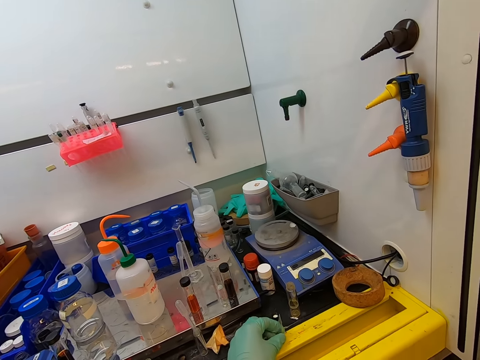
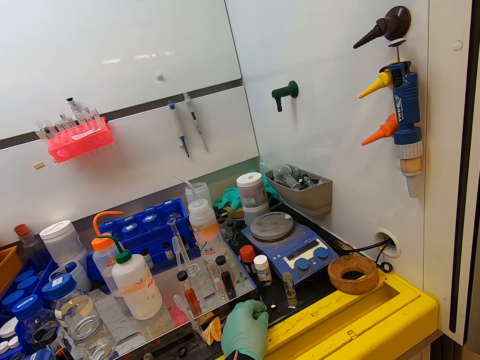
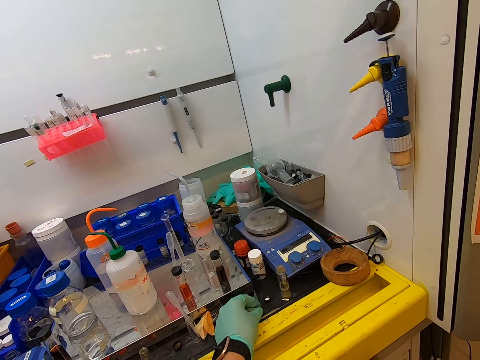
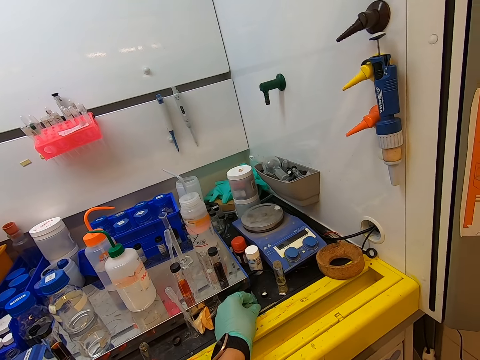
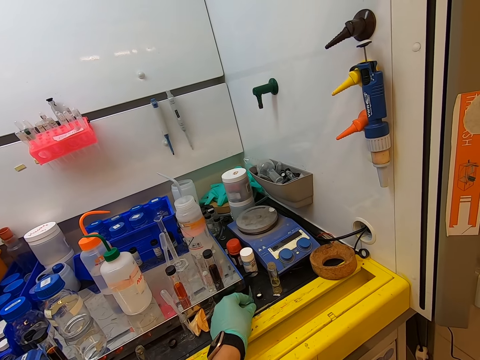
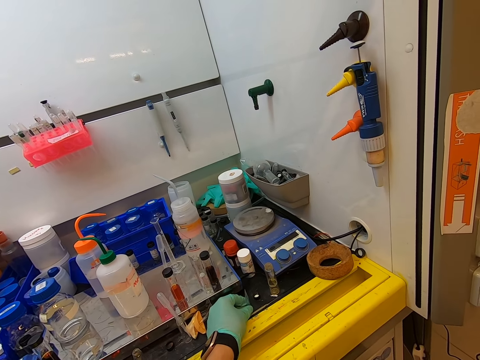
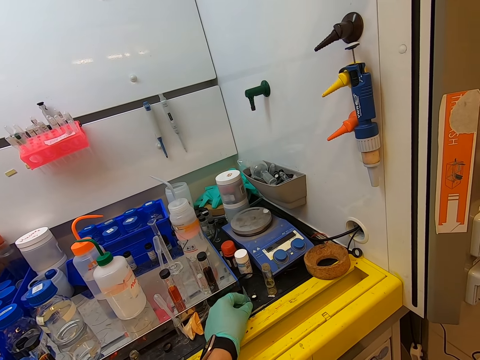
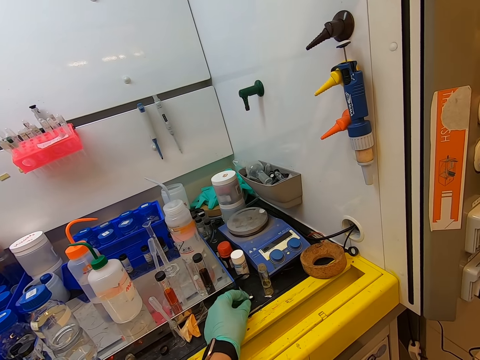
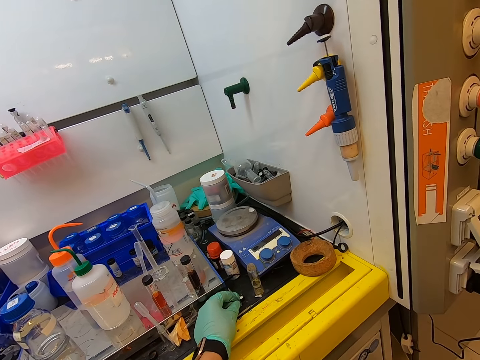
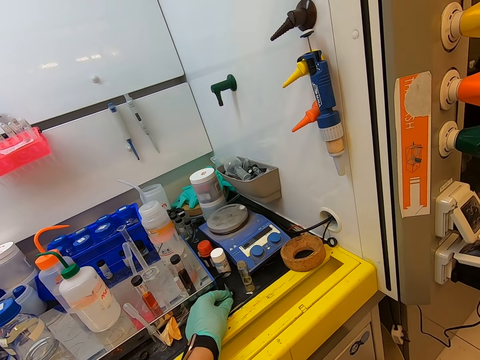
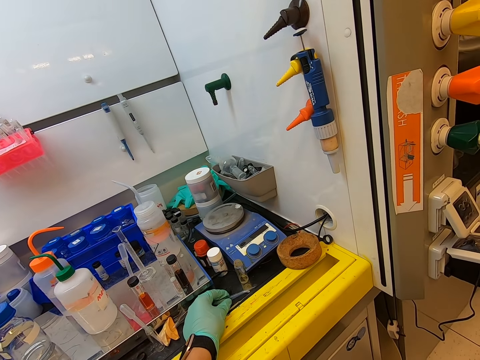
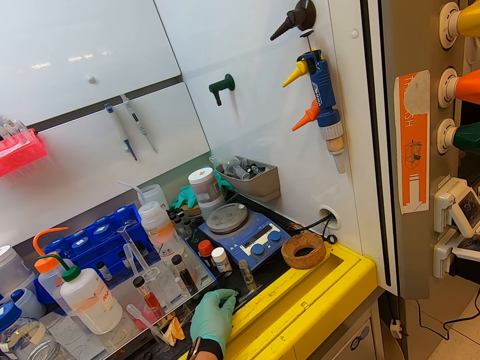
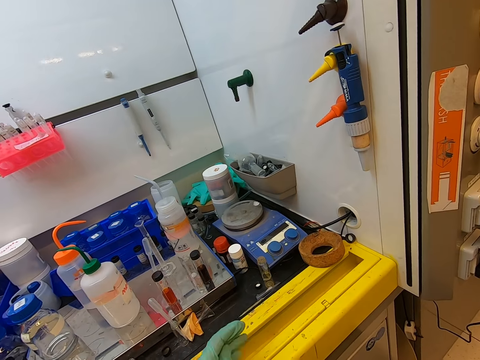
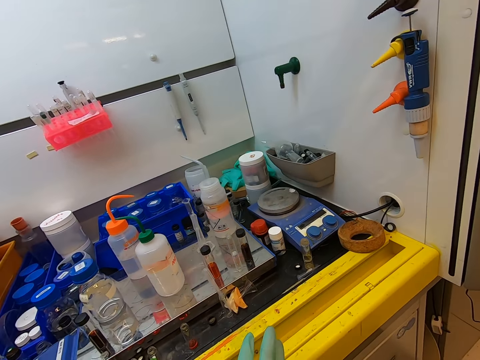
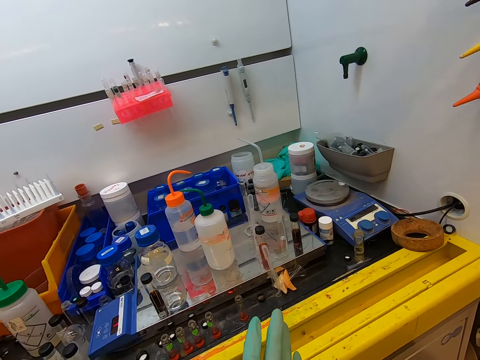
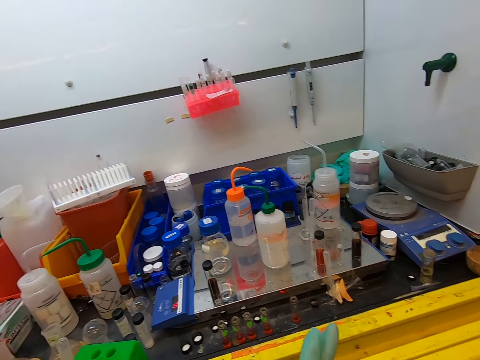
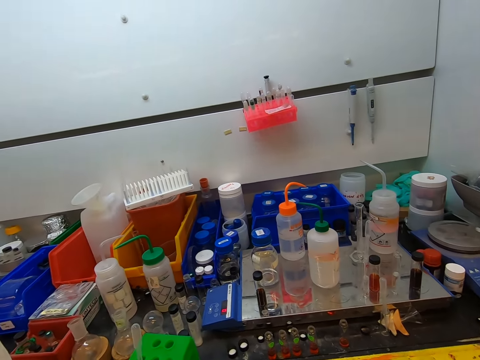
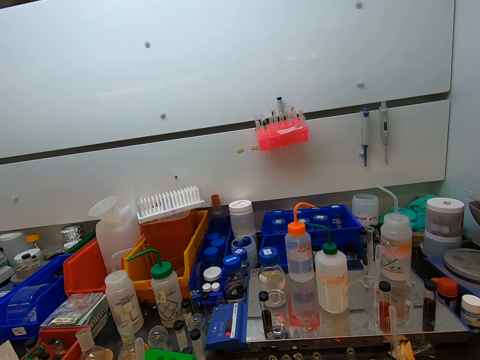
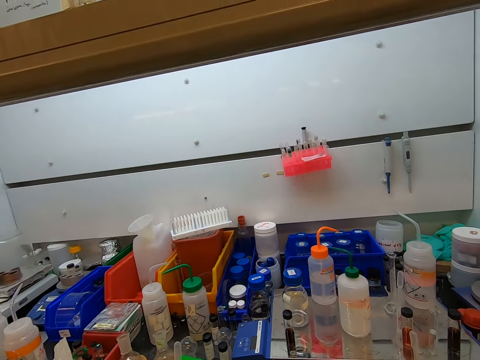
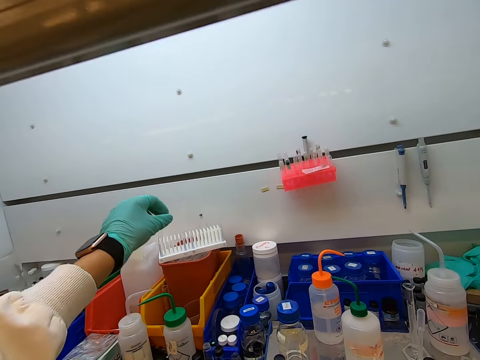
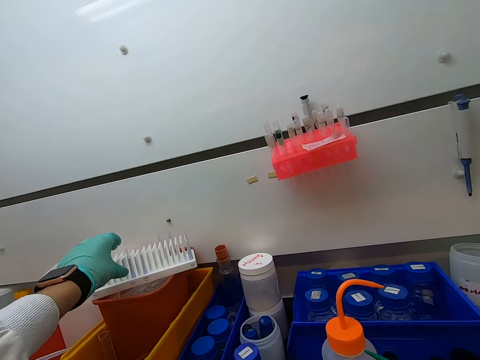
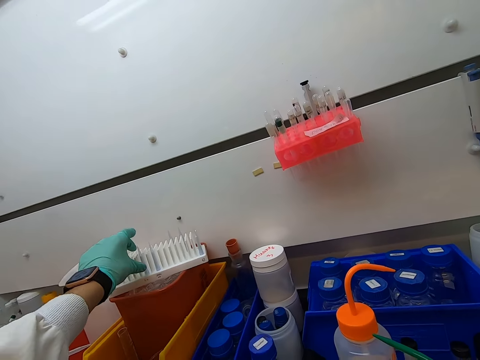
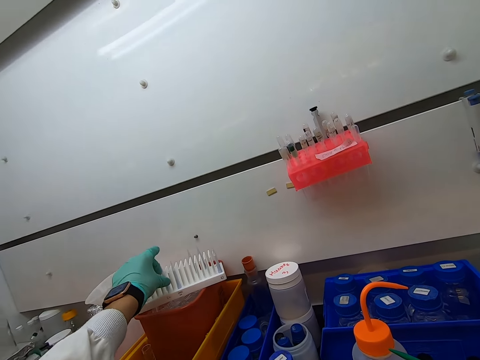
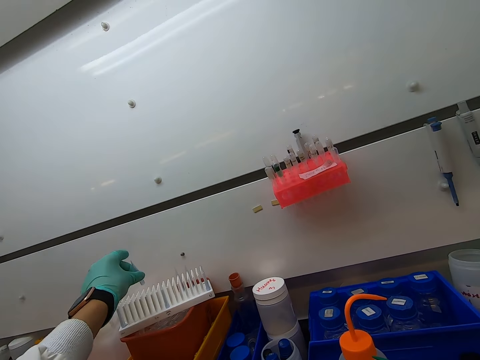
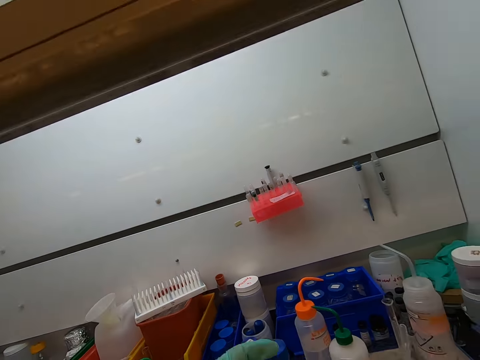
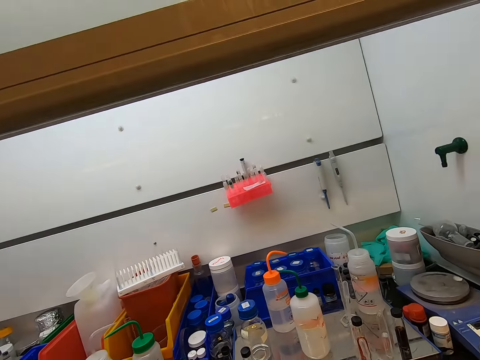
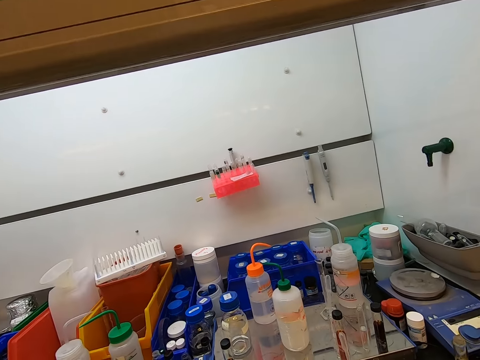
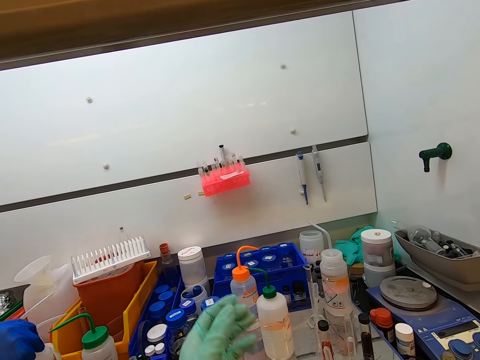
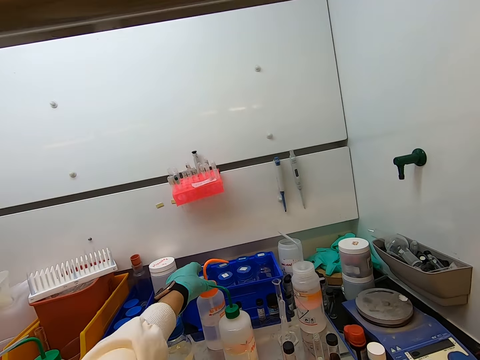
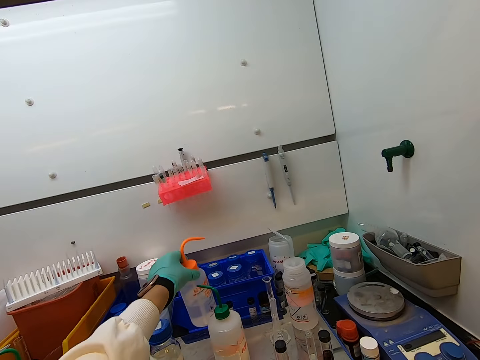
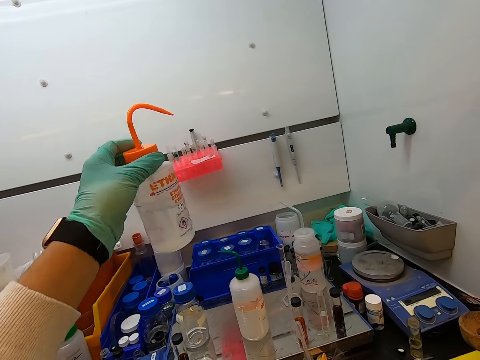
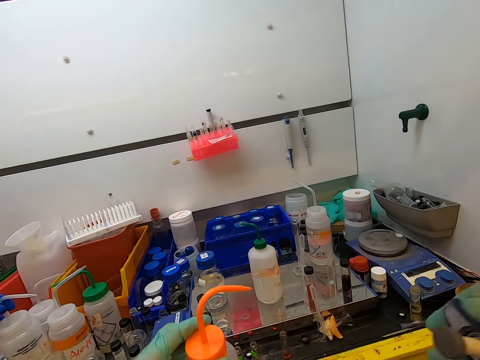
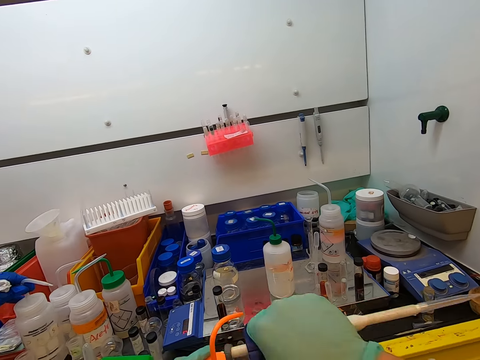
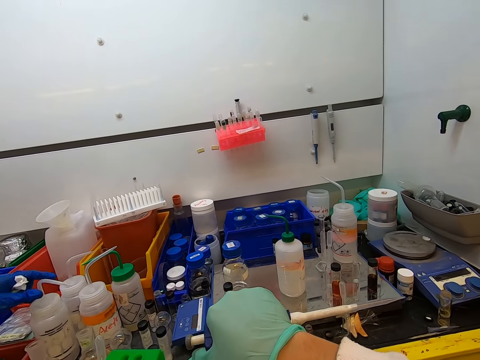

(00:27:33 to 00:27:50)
The camera wearer holds something. They pick a bottle from the tray. They pick a water bottle.

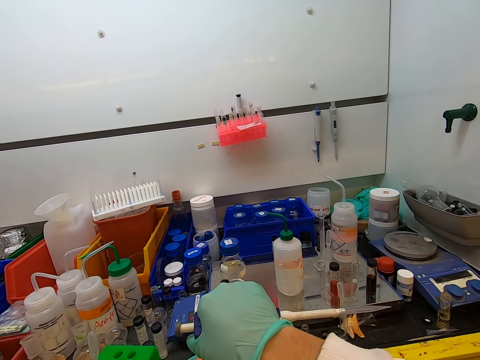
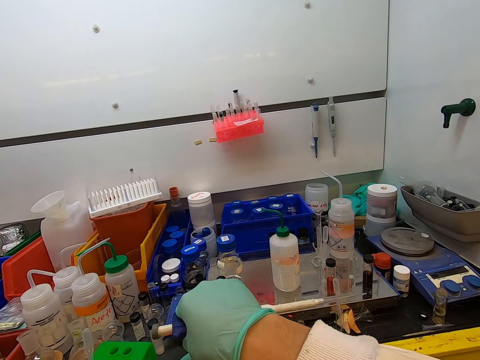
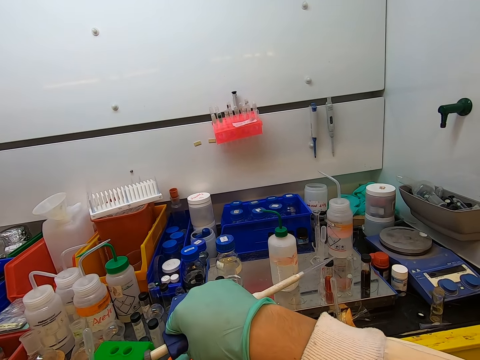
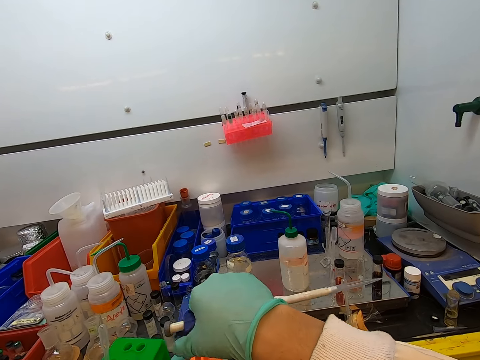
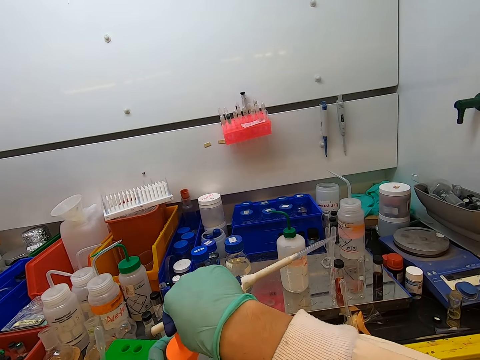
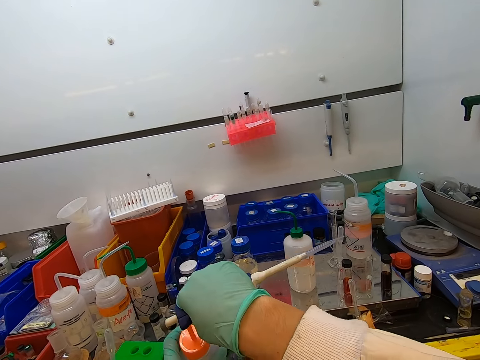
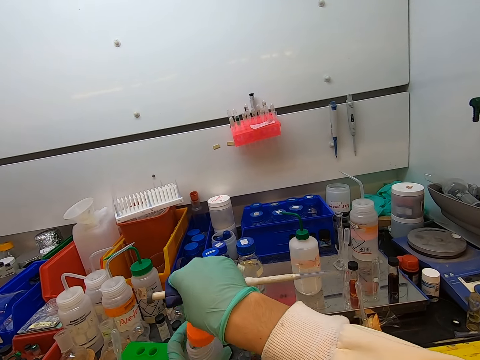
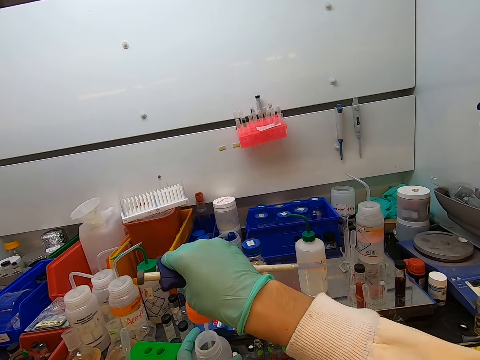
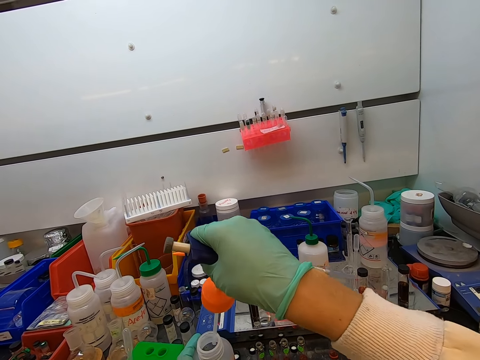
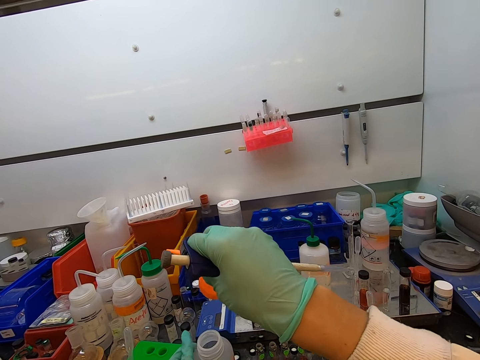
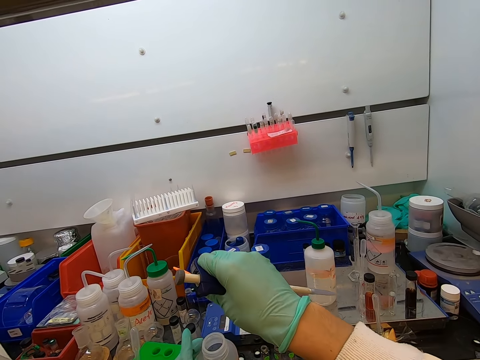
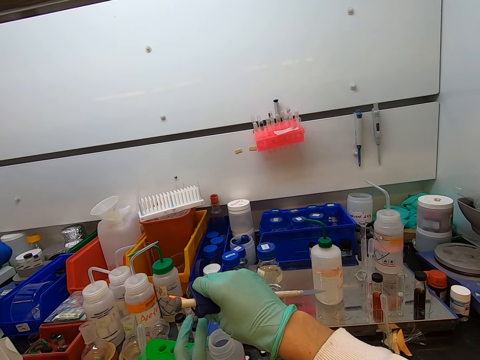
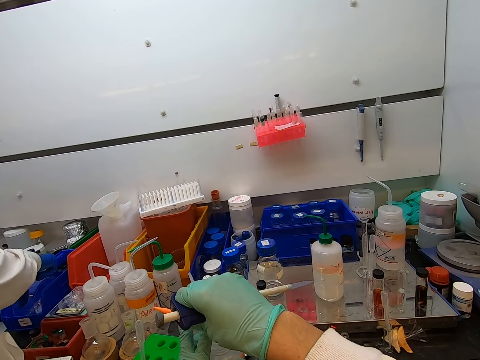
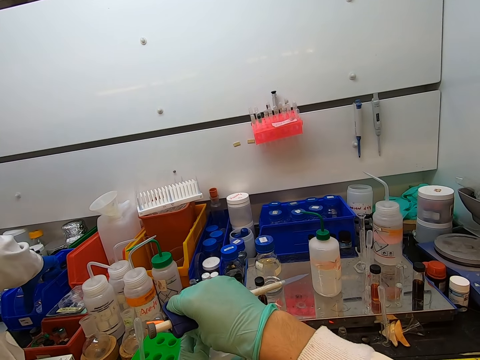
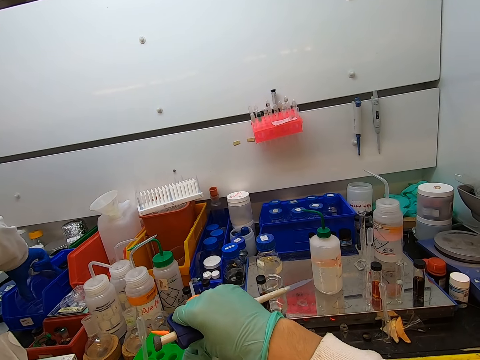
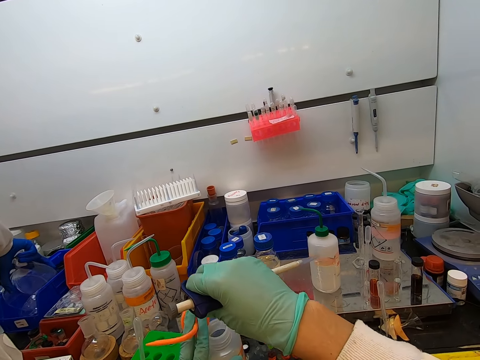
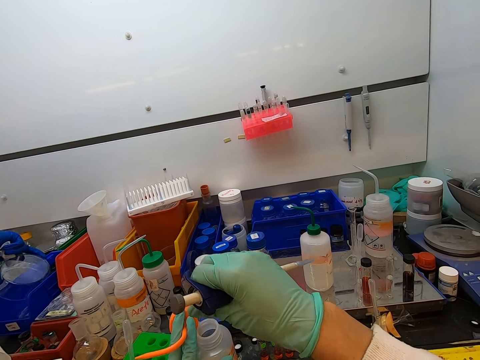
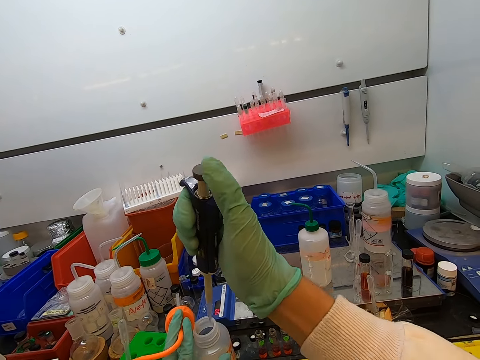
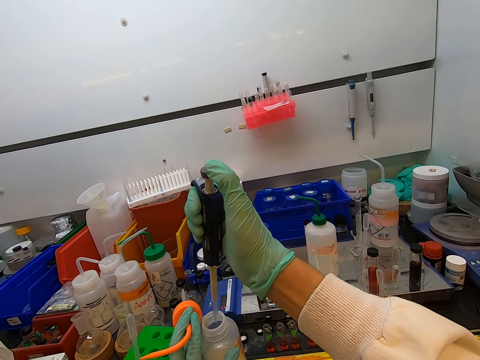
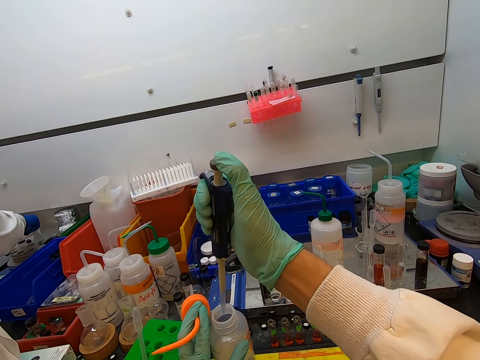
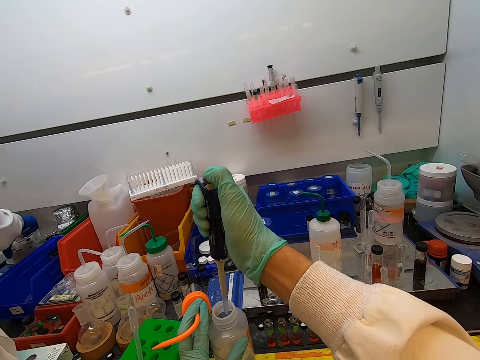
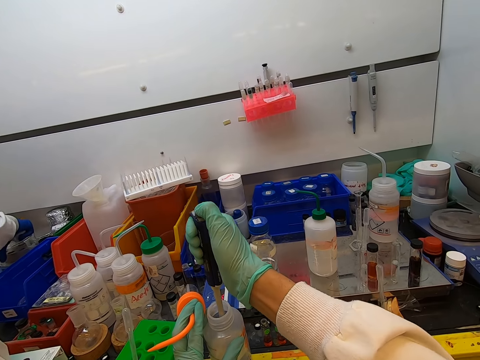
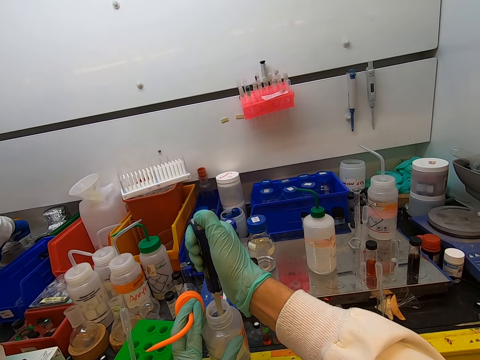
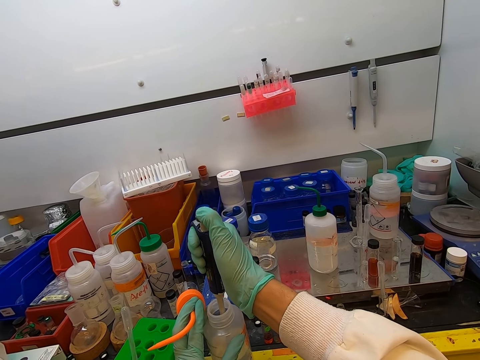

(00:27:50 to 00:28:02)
The camera wearer opens the water bottle. They put the syringe inside the water.
